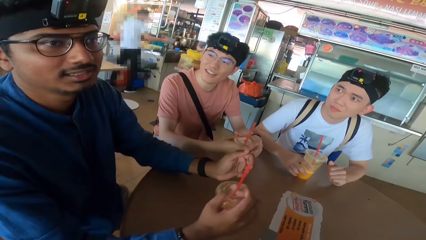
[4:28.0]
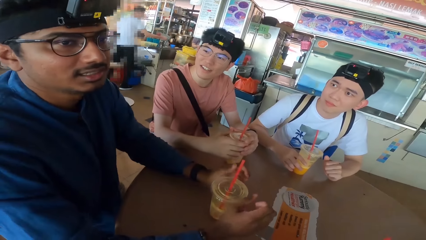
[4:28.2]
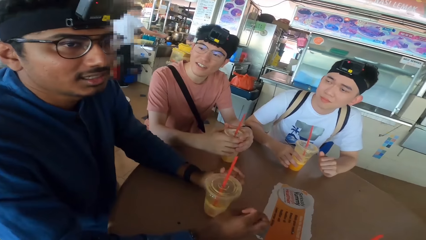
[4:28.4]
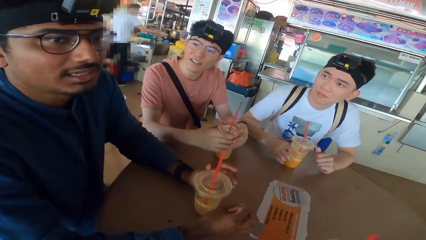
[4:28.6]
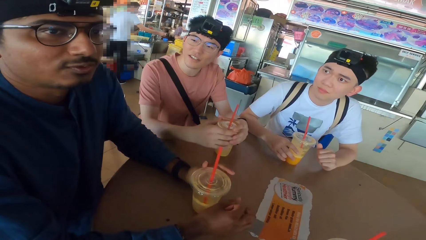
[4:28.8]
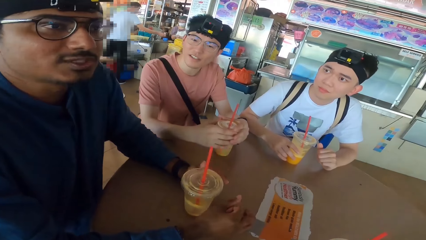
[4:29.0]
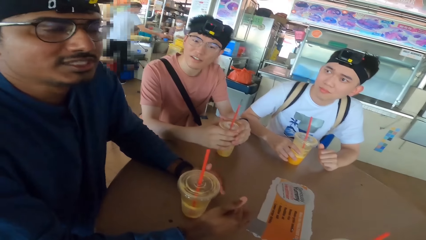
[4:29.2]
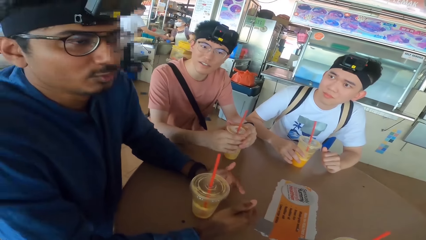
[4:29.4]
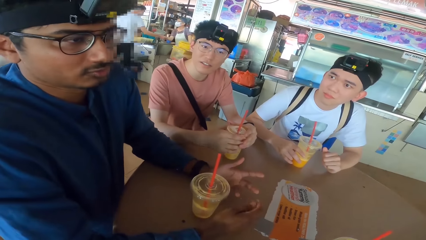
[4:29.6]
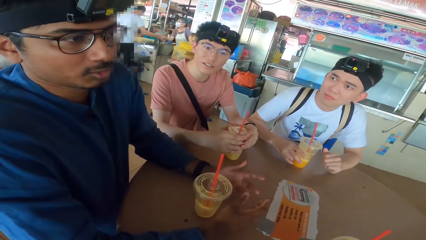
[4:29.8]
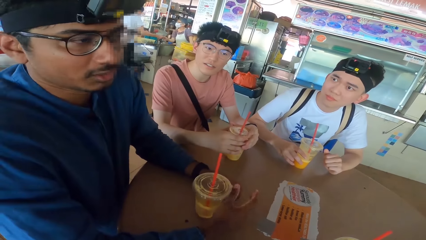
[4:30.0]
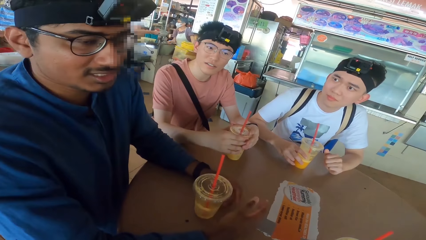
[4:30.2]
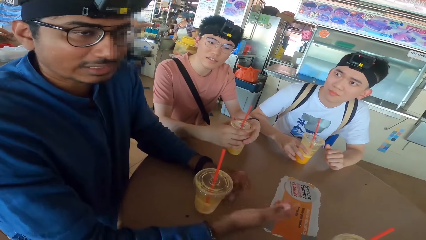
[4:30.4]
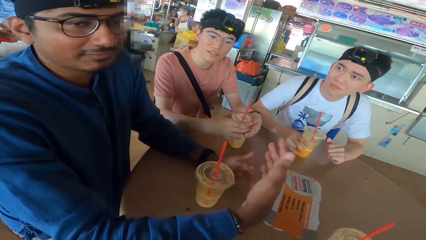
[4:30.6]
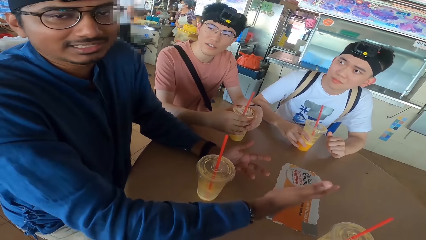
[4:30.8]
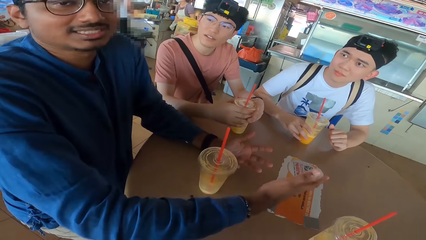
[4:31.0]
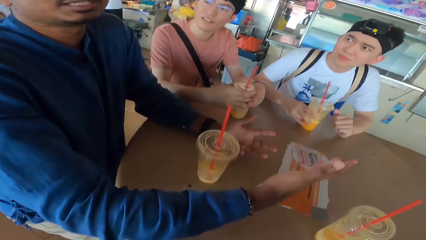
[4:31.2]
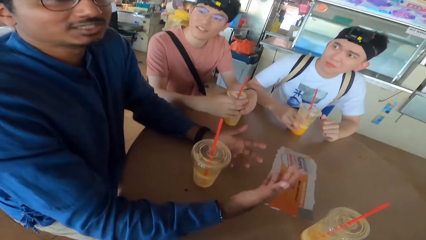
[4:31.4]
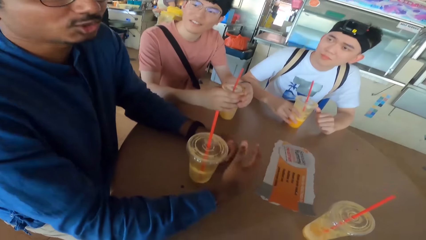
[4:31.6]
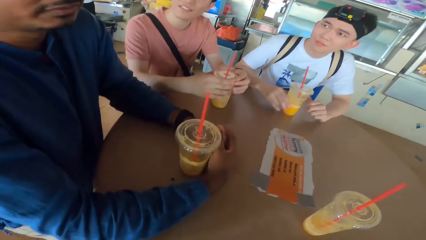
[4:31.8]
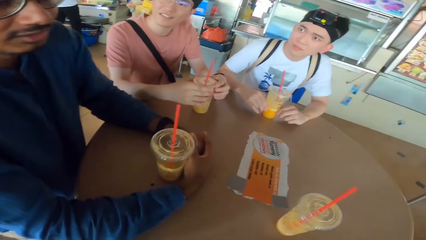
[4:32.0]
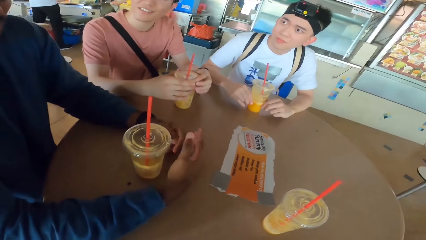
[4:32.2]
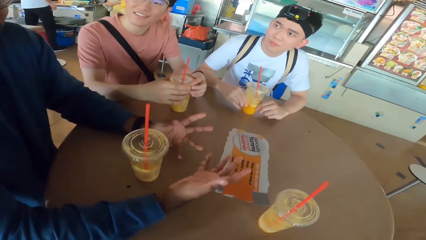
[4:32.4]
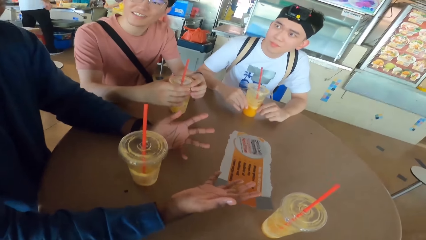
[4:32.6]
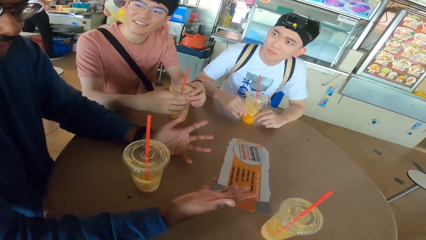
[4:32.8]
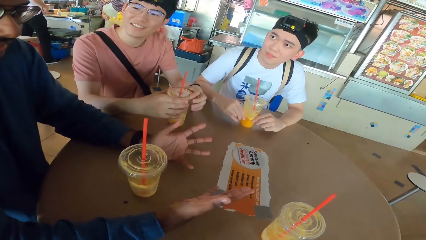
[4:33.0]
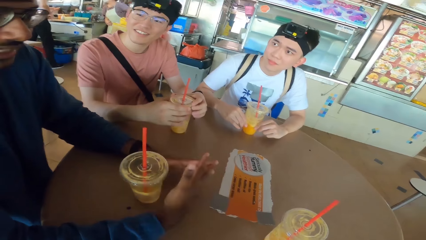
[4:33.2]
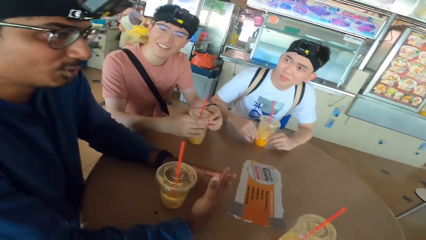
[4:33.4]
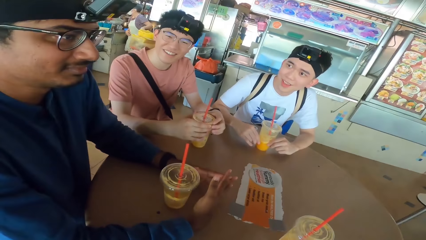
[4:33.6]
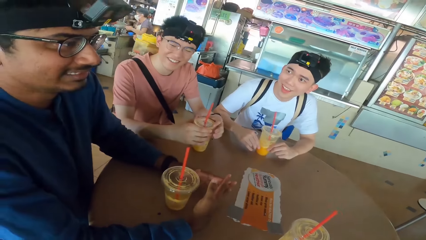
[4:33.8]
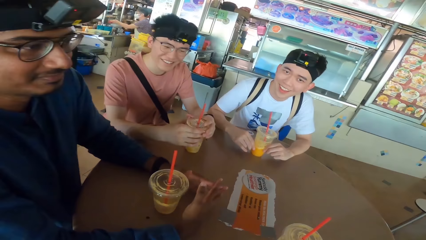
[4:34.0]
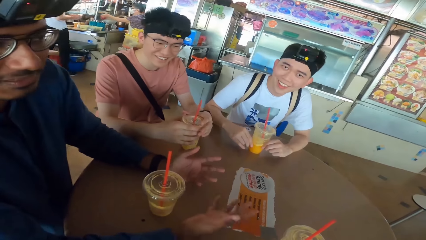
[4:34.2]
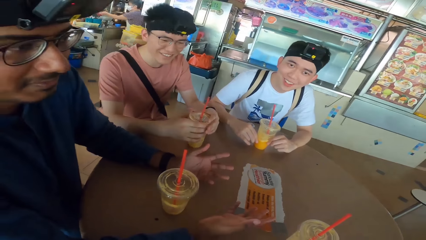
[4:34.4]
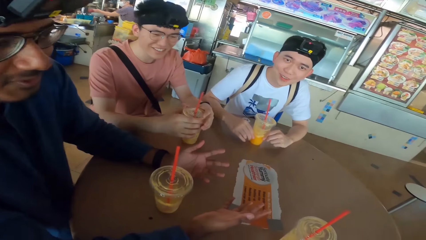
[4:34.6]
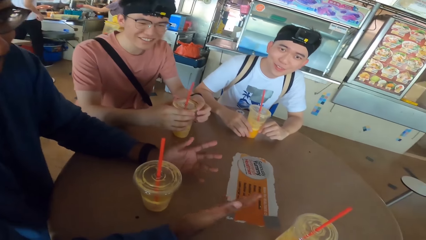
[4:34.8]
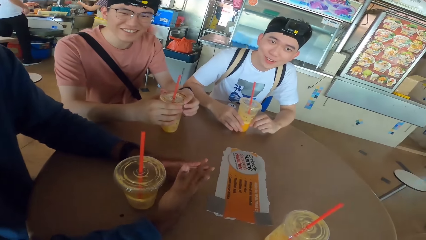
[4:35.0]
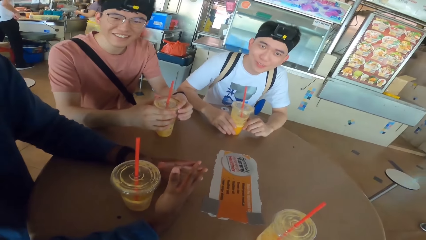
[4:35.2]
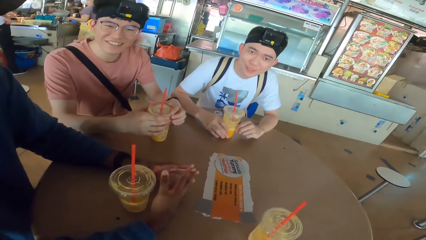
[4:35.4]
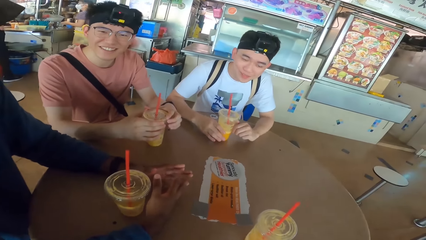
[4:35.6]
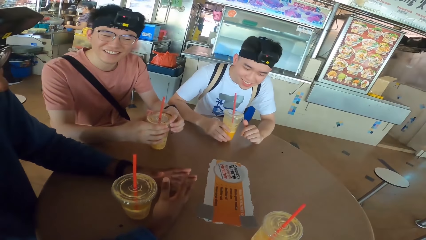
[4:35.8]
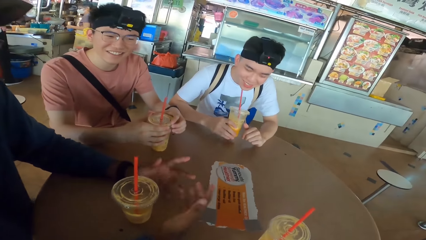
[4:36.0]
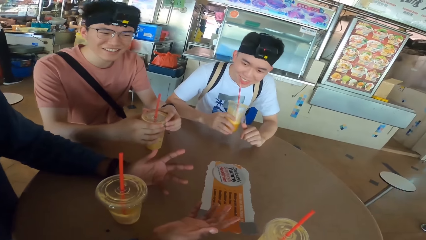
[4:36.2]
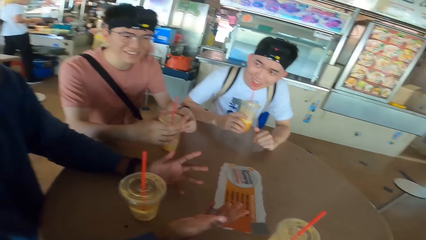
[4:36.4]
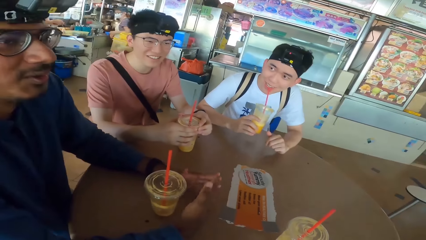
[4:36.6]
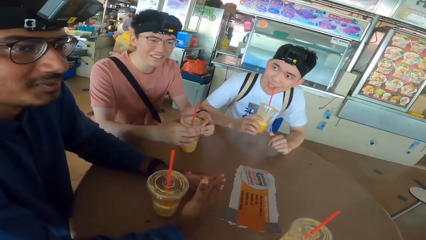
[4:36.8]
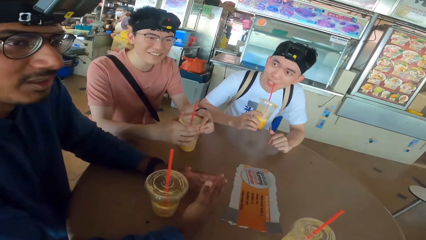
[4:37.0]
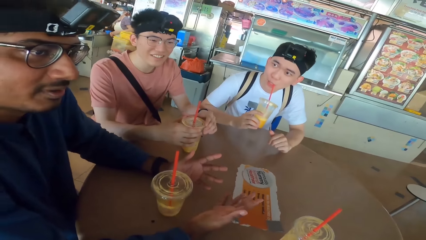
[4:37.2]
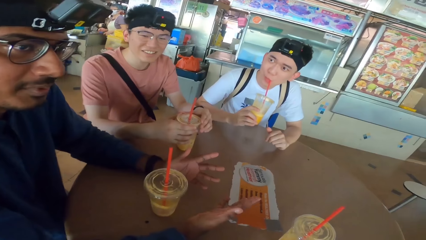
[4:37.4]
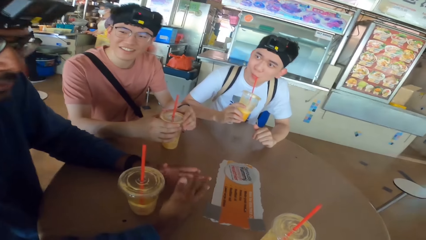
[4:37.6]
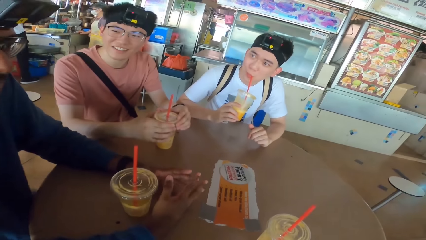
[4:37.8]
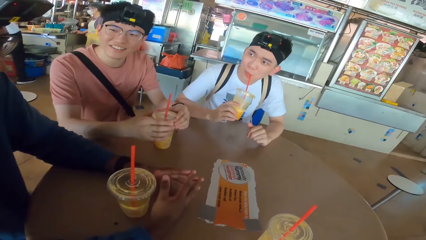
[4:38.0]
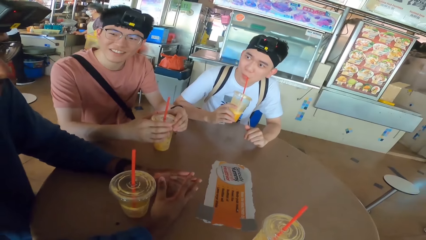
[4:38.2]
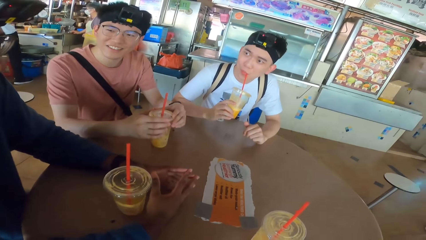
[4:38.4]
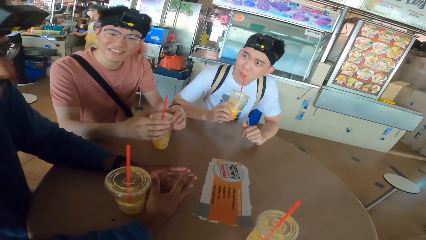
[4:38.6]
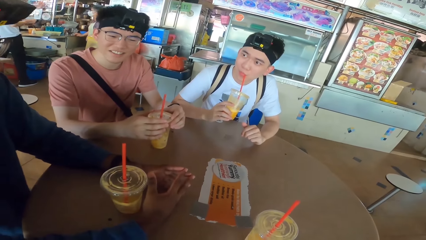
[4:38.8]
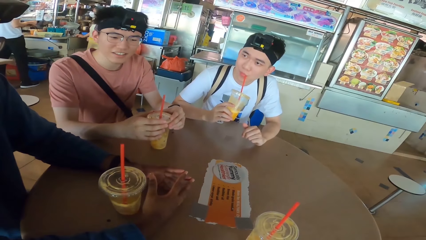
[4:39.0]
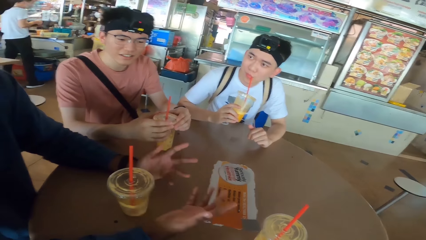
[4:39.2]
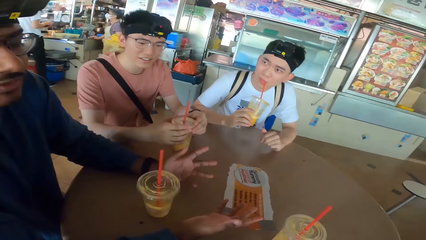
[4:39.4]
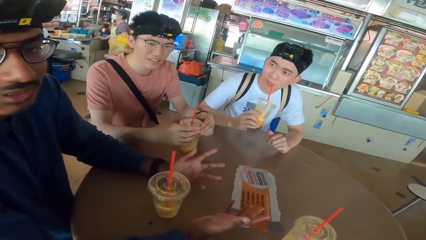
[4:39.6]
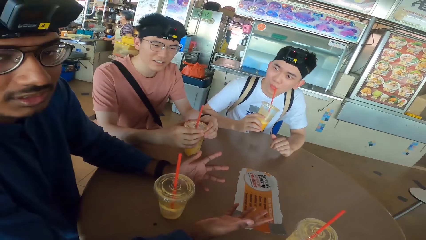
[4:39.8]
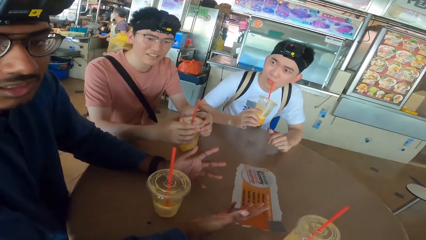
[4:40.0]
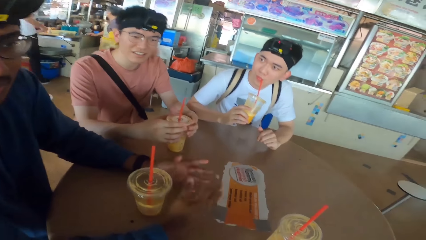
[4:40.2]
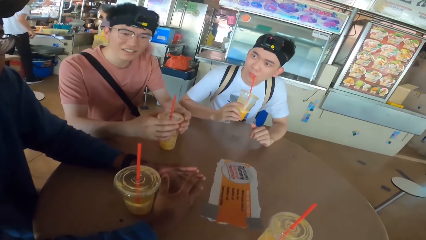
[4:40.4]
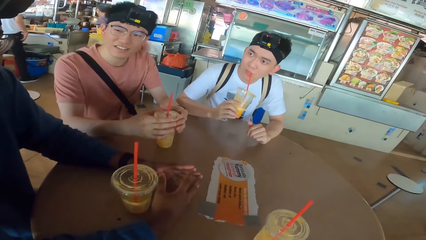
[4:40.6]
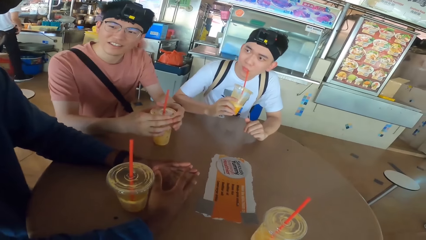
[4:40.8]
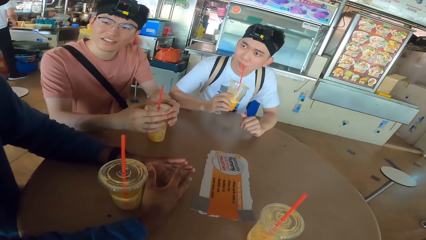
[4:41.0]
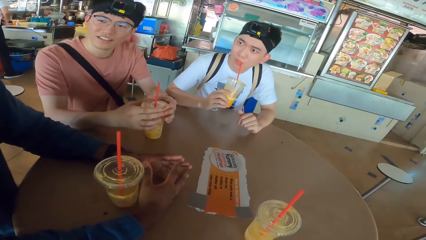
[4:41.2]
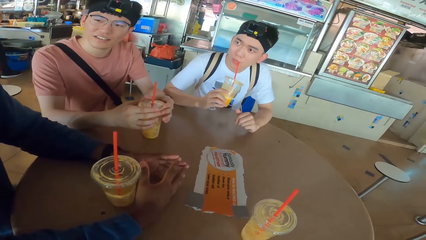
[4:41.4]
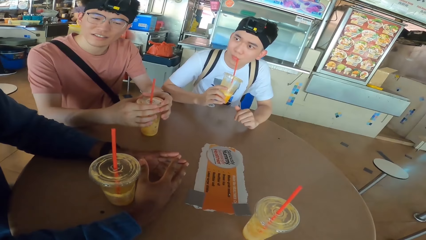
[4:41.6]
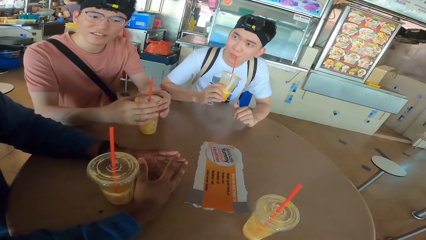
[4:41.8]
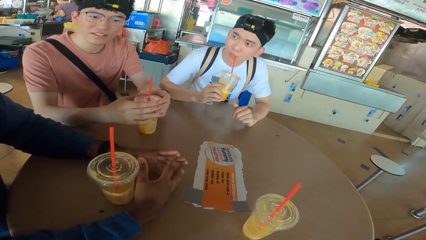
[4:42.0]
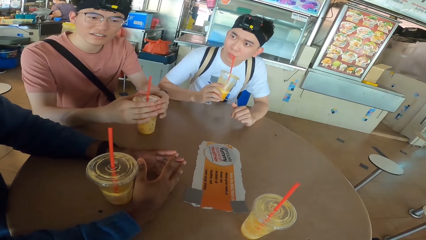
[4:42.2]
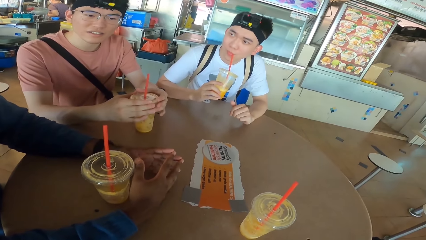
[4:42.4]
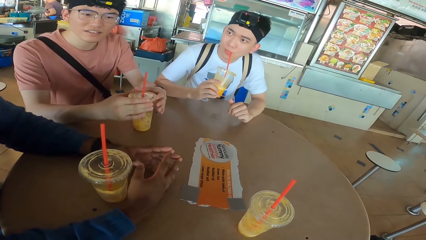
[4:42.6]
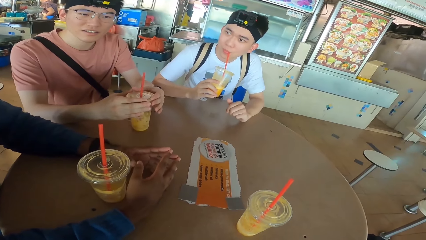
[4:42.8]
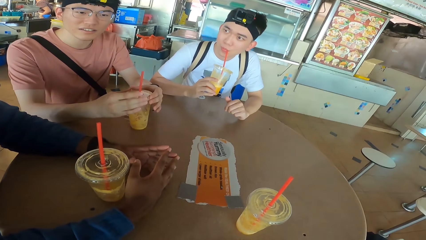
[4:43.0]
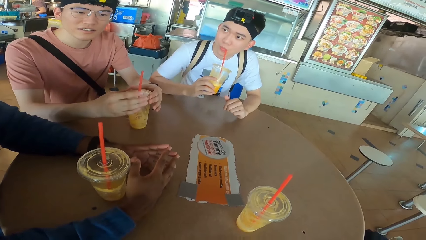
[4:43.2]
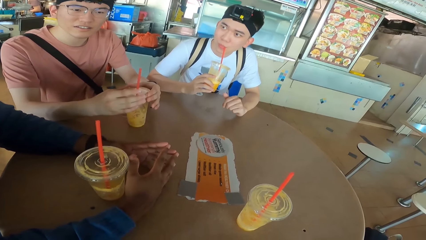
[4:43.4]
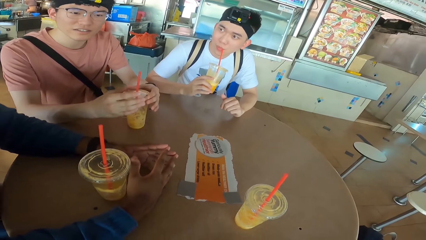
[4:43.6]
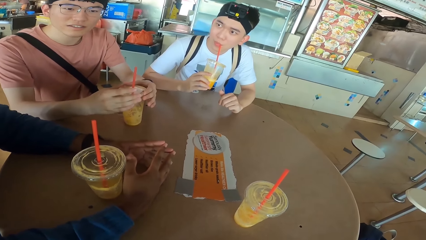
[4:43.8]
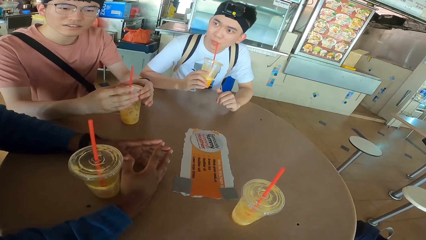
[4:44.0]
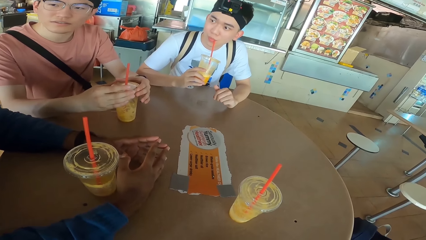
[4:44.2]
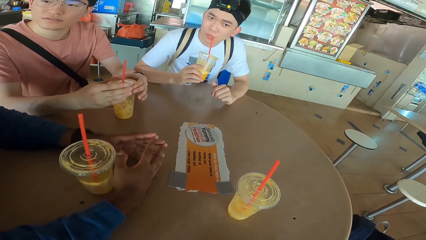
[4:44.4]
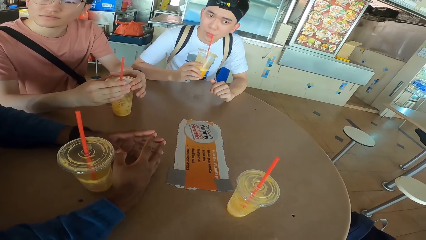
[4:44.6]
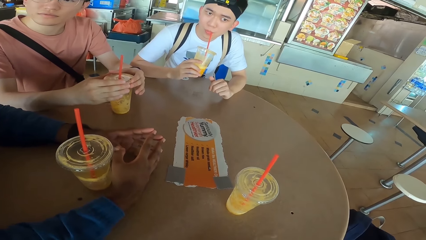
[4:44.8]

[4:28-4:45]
A woman puts the hand on the table. A man moves the hands. Another man sips the smoothie. The first man moves the hands.
